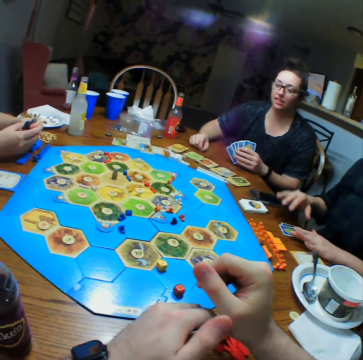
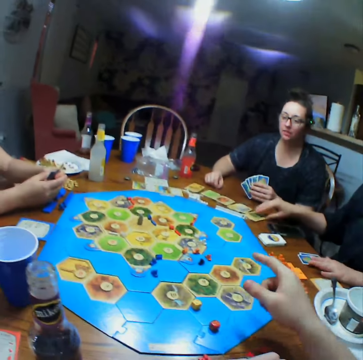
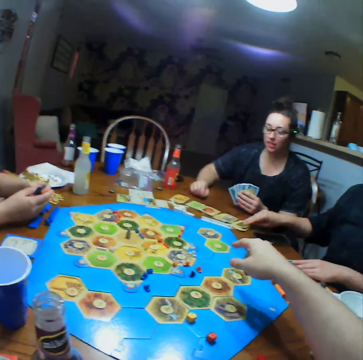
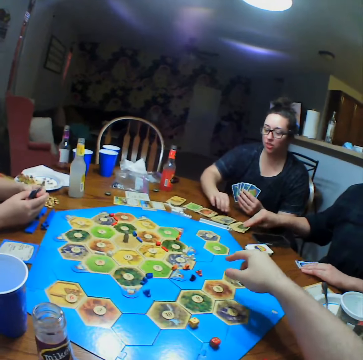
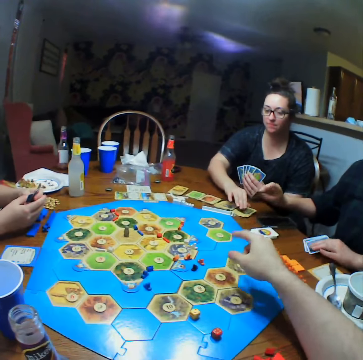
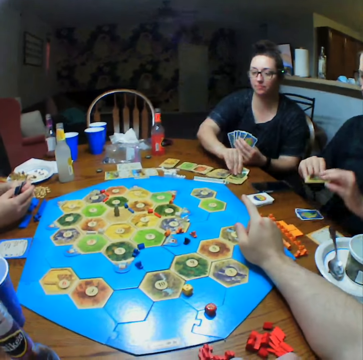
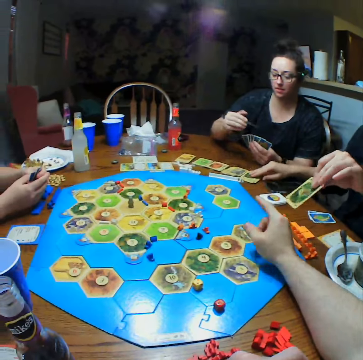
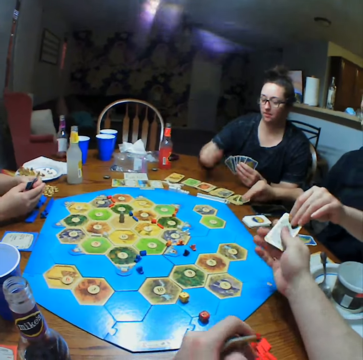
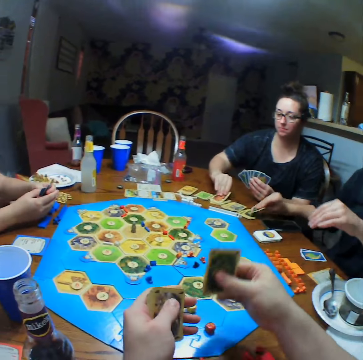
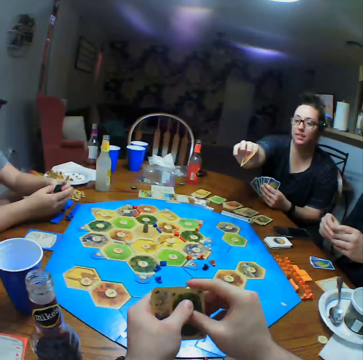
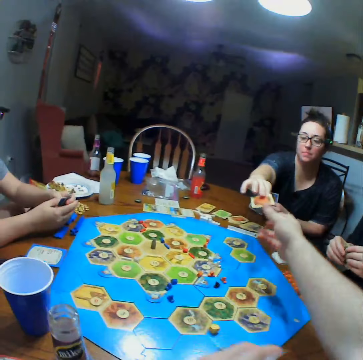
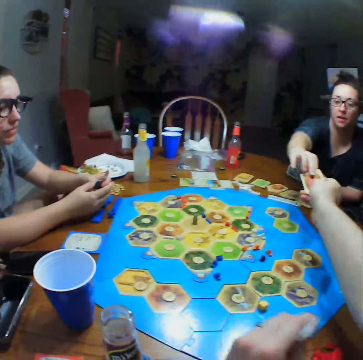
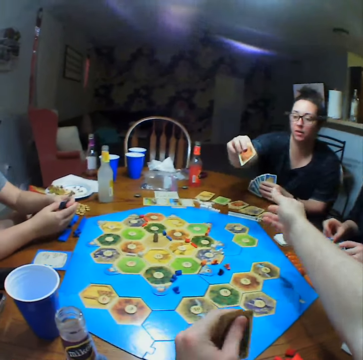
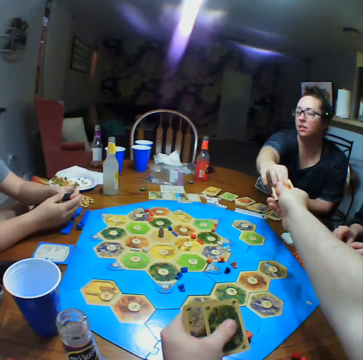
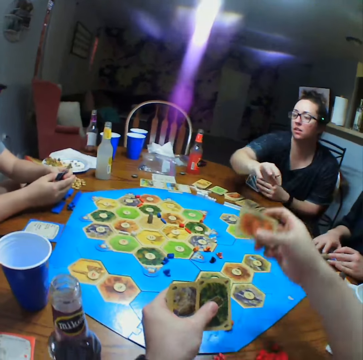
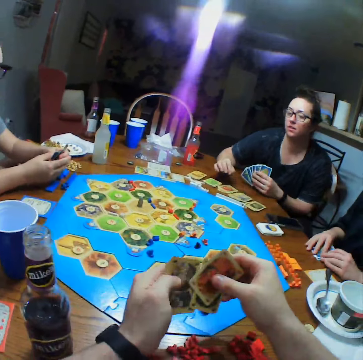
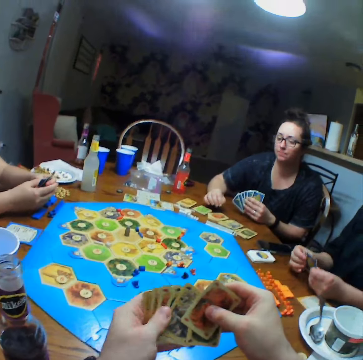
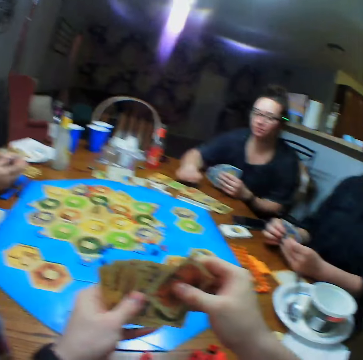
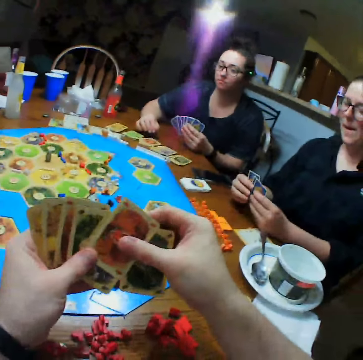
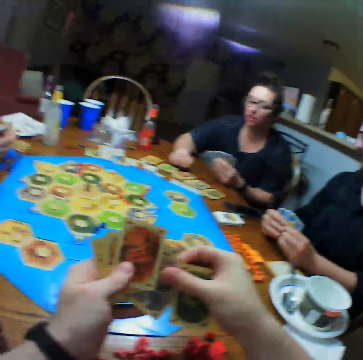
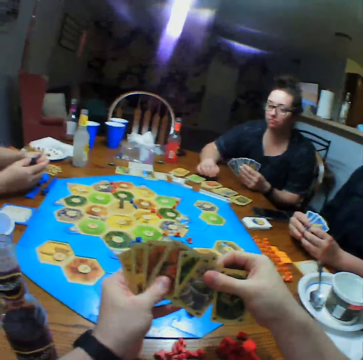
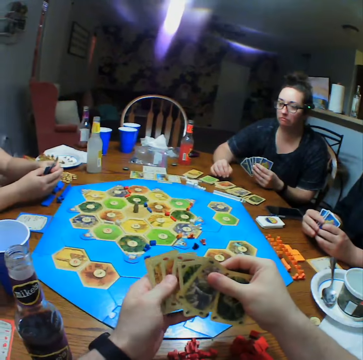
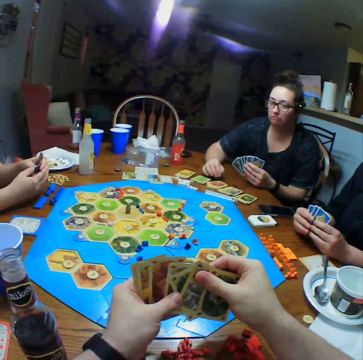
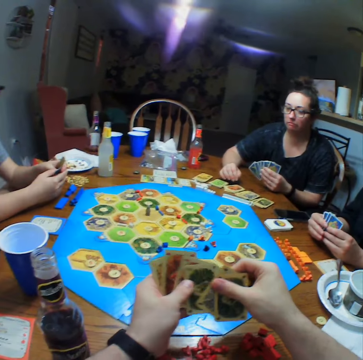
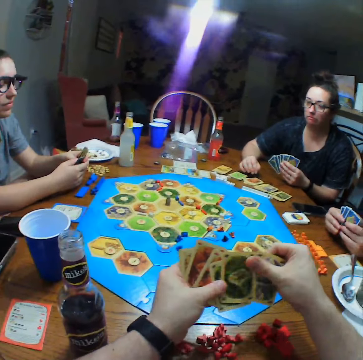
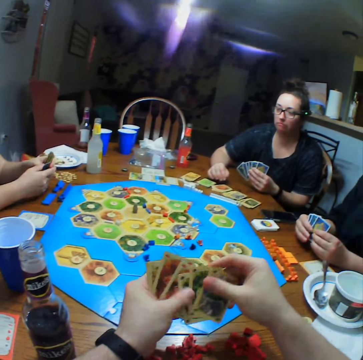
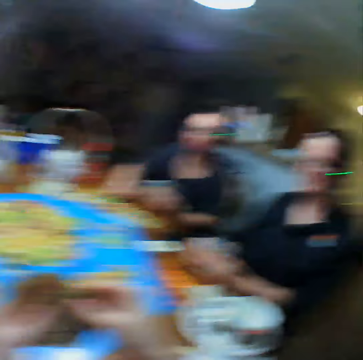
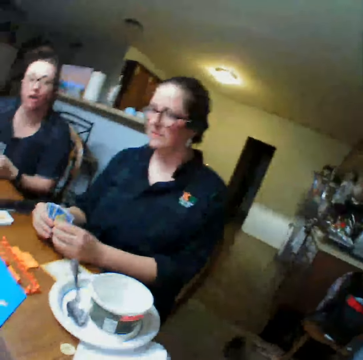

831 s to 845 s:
A person picks cards. Another person takes a card on the table. A third person gives the camera wearer a card. The camera wearer holds cards. The second person gives the camera wearer a card. The camera wearer picks a card from the second person. The first person selects cards.

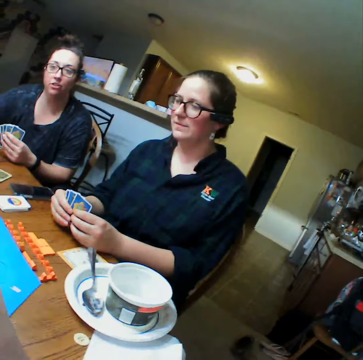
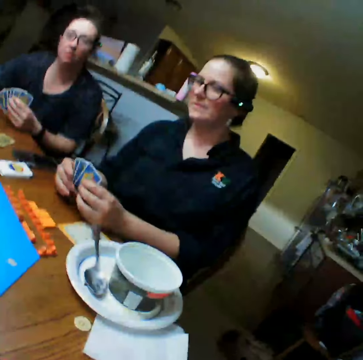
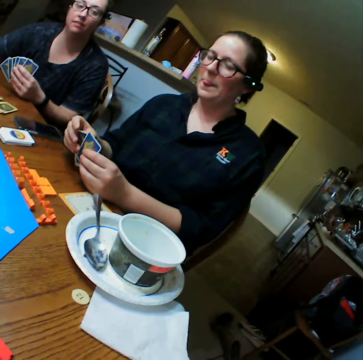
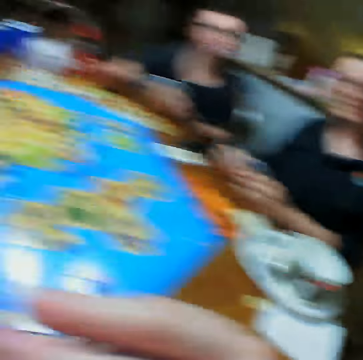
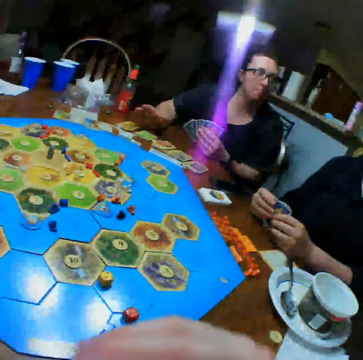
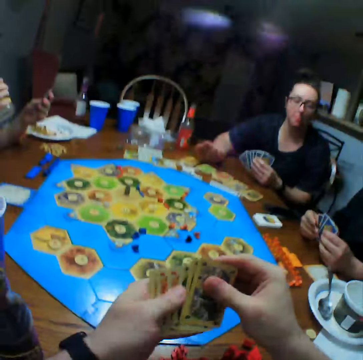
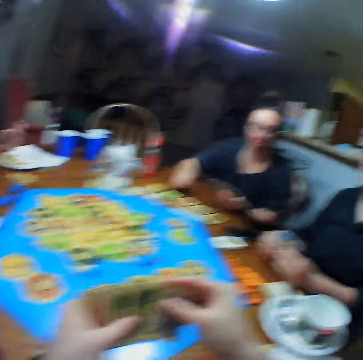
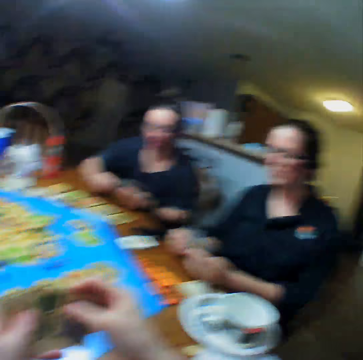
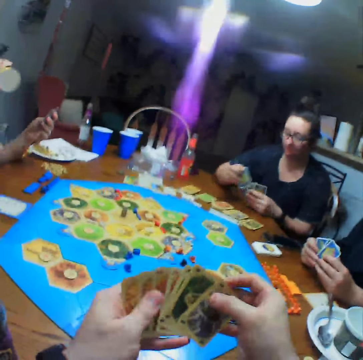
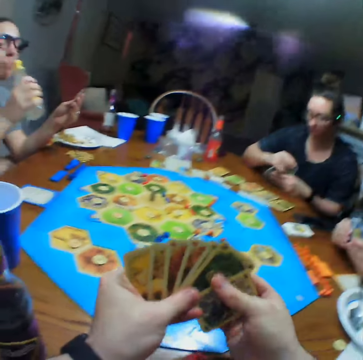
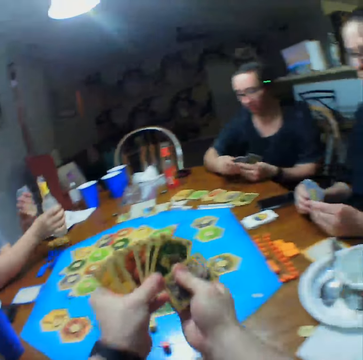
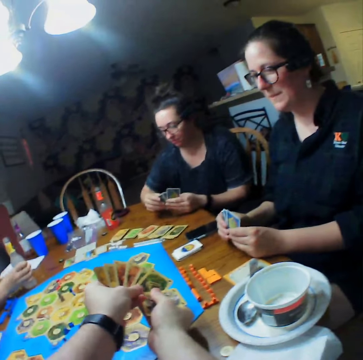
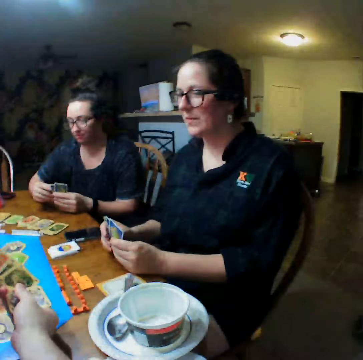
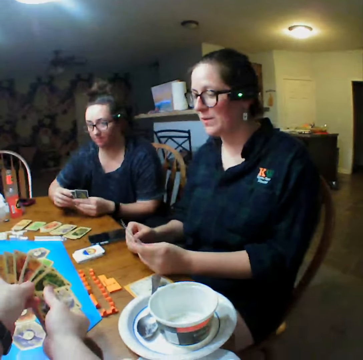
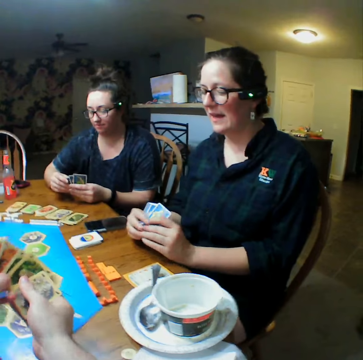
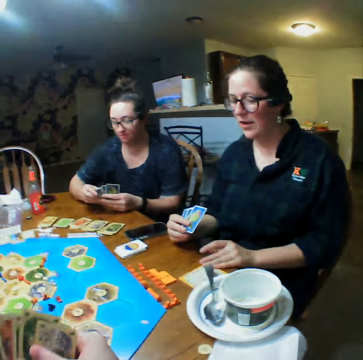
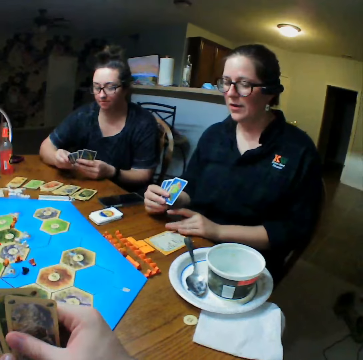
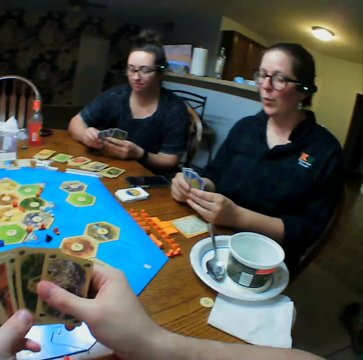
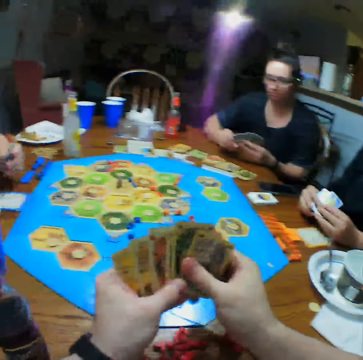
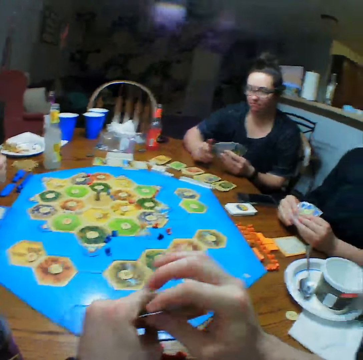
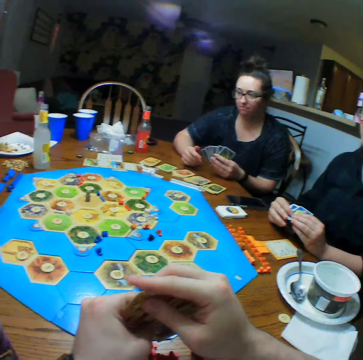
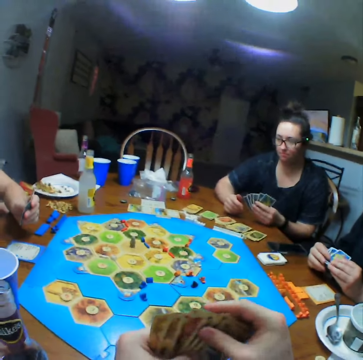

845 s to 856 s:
The camera wearer selects cards. A person puts a bottle on the table. Another person moves the card on the table.

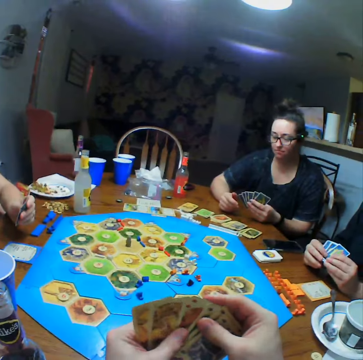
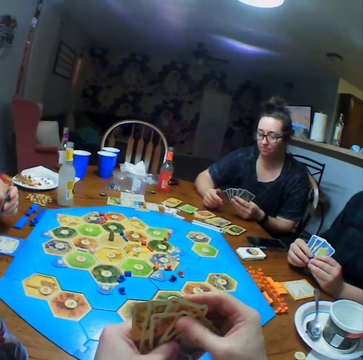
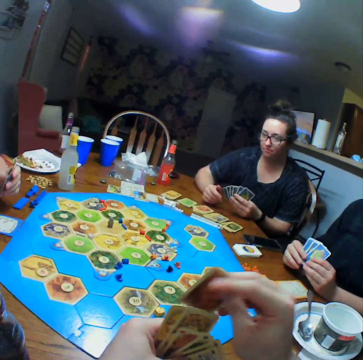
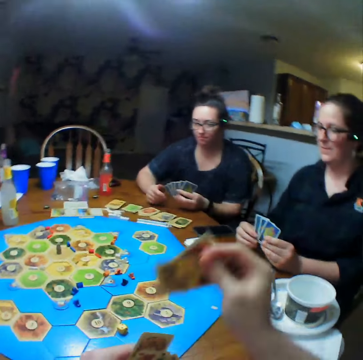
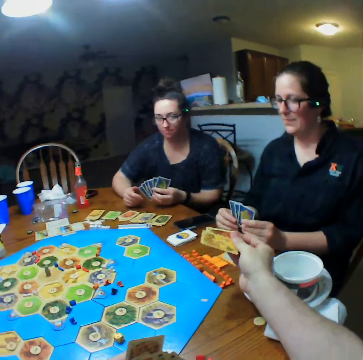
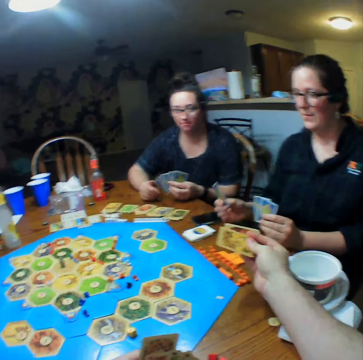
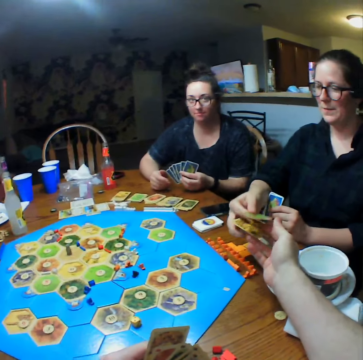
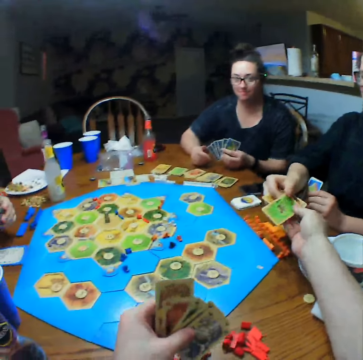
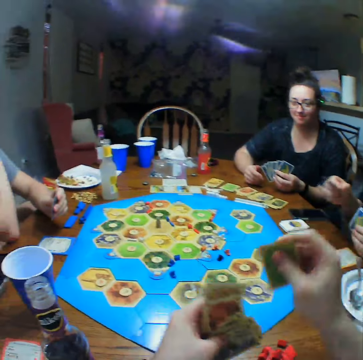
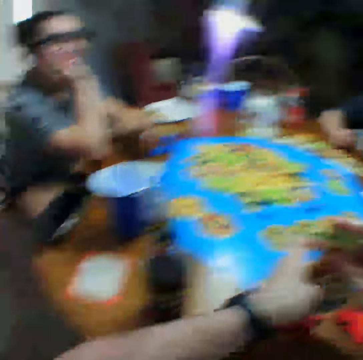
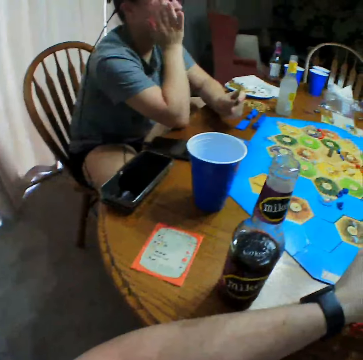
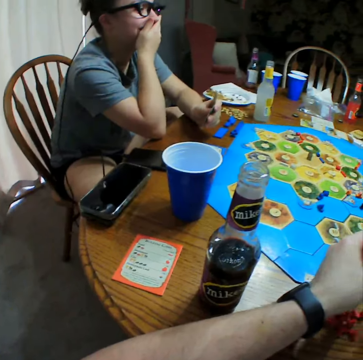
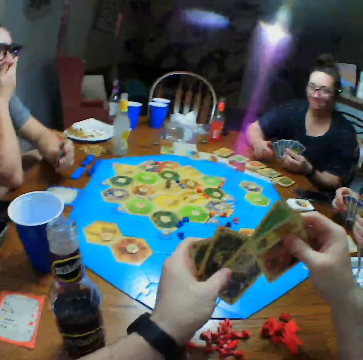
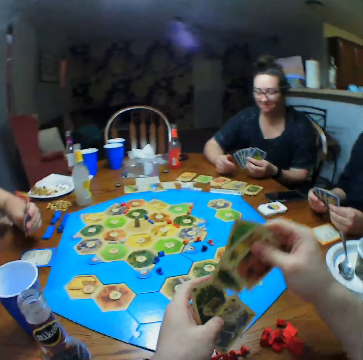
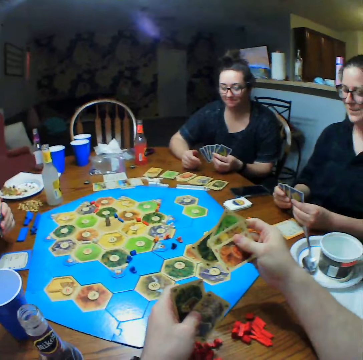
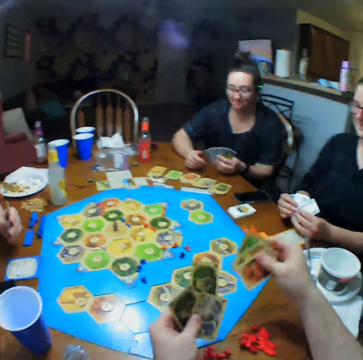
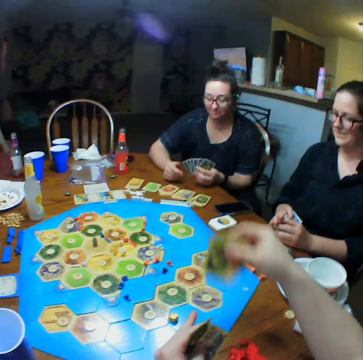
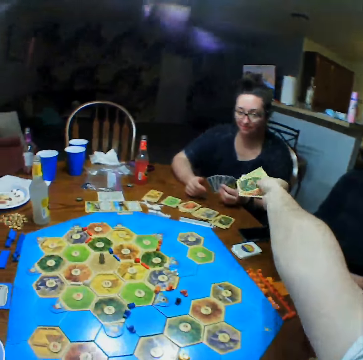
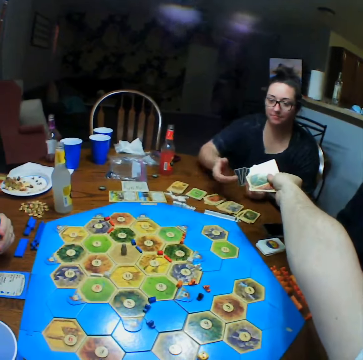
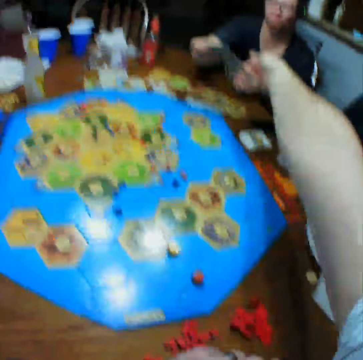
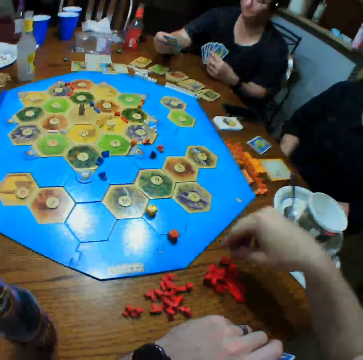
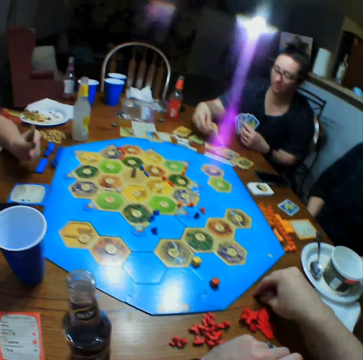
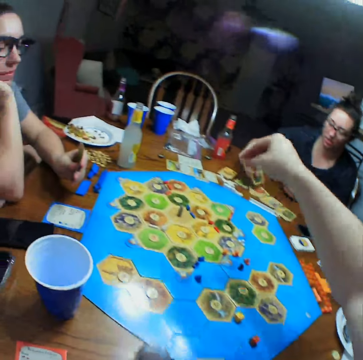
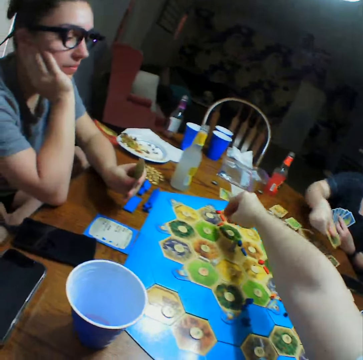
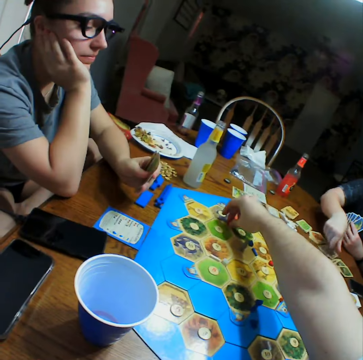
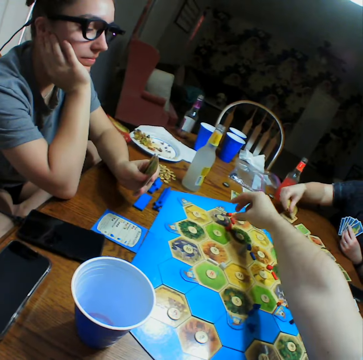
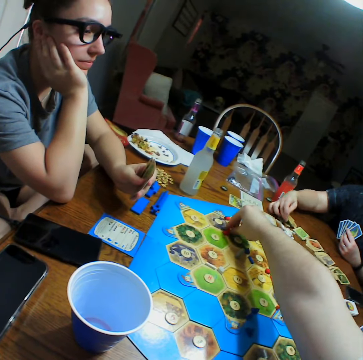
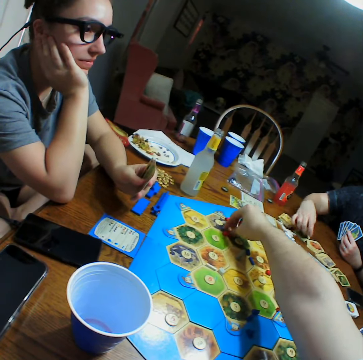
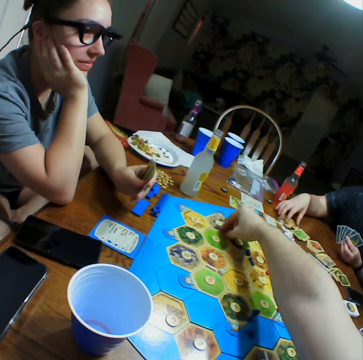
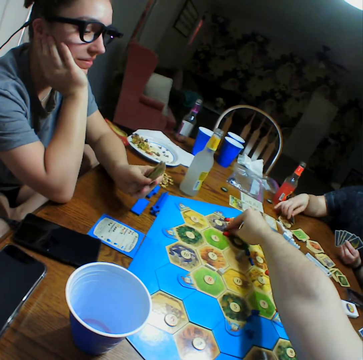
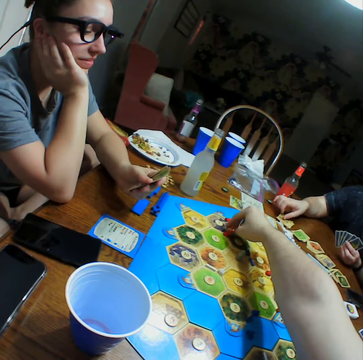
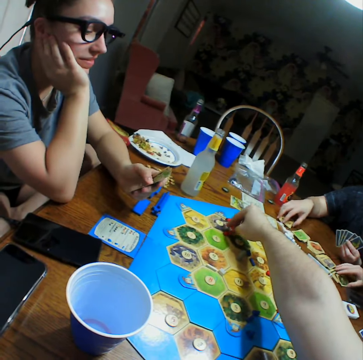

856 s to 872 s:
The camera wearer selects cards. They exchange the card with a person. The person picks cards from the camera wearer. Another person covers the mouth. A third person picks cards from the camera wearer. The camera wearer gives the third person a card. They pick dice. The third person collects cards.
